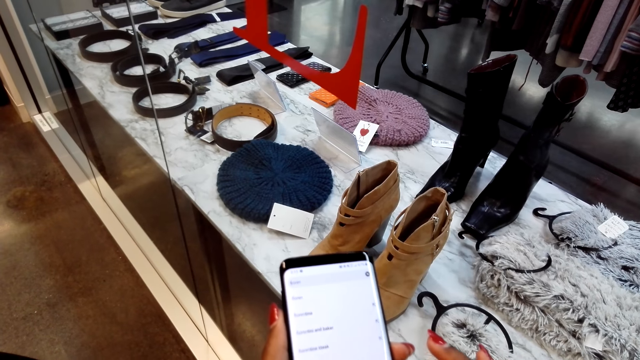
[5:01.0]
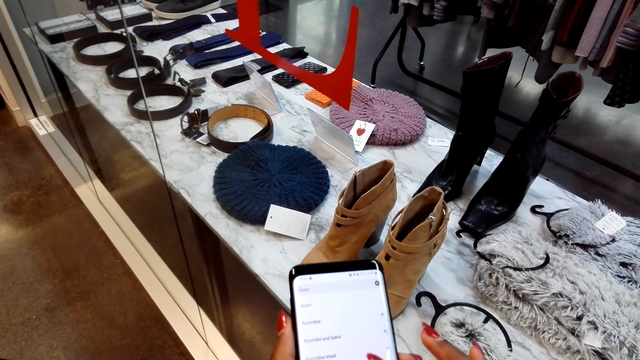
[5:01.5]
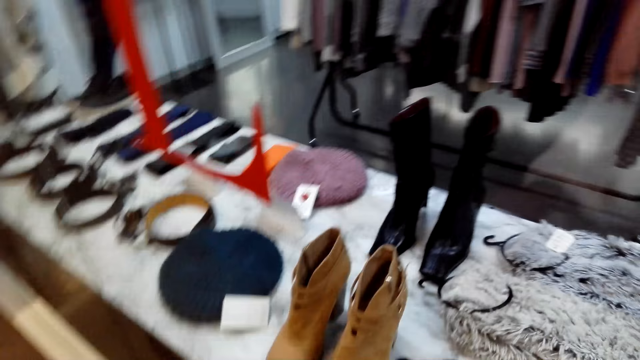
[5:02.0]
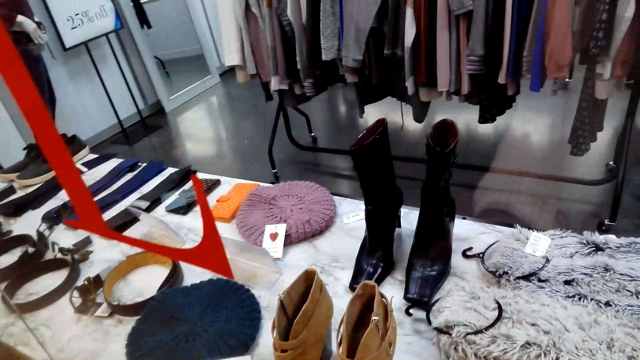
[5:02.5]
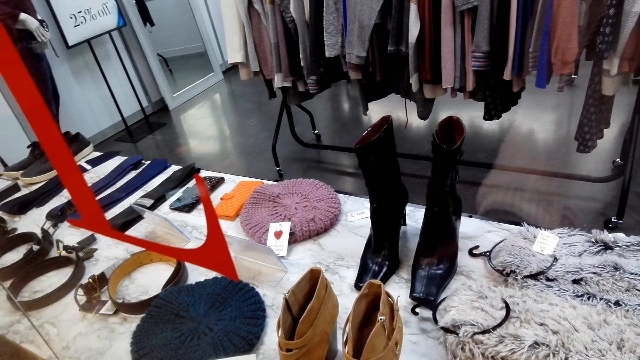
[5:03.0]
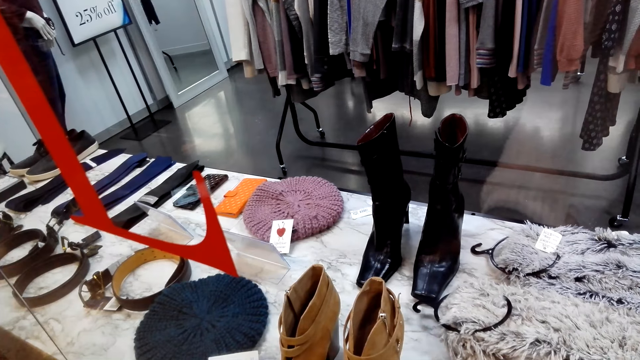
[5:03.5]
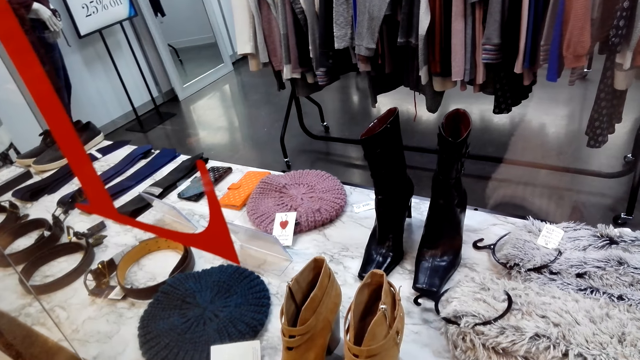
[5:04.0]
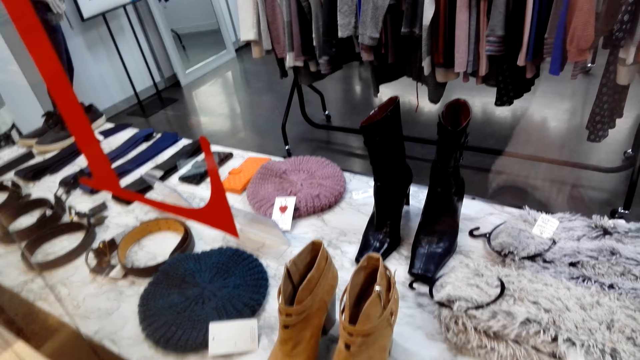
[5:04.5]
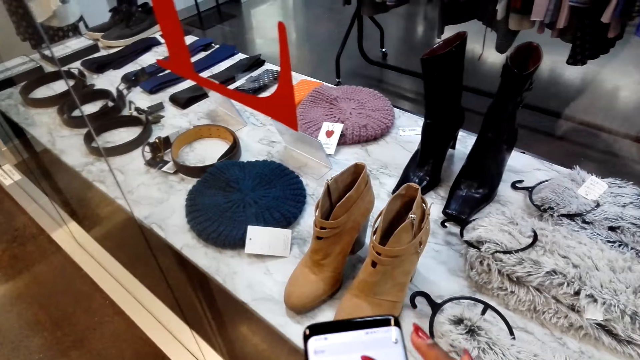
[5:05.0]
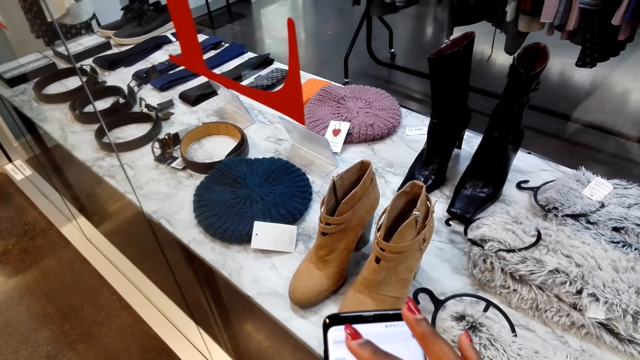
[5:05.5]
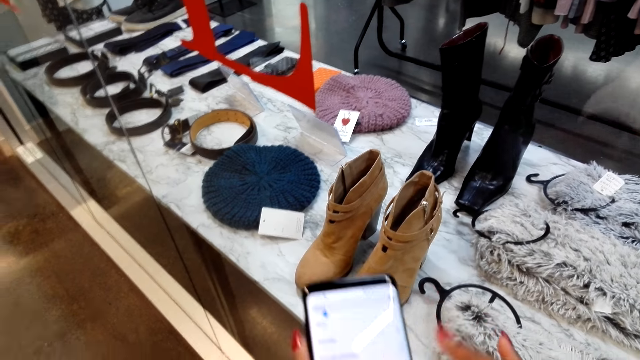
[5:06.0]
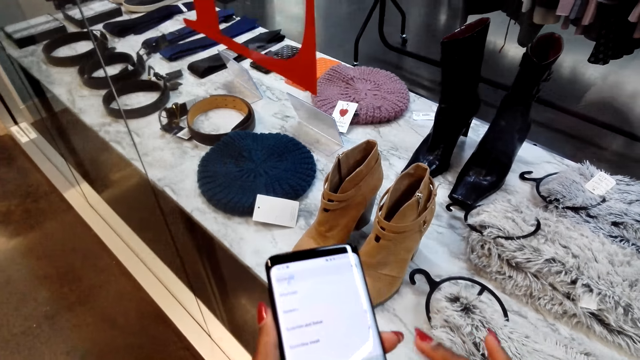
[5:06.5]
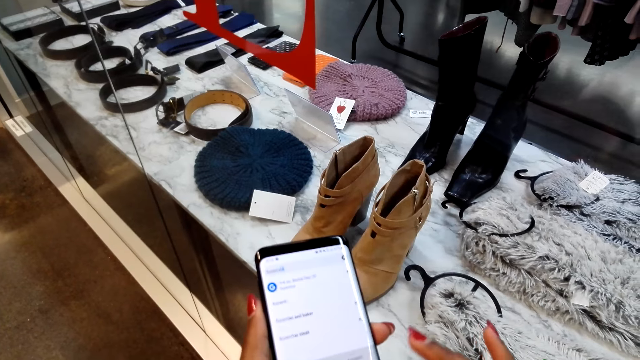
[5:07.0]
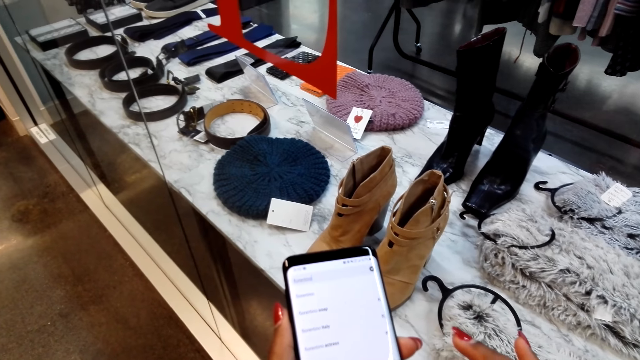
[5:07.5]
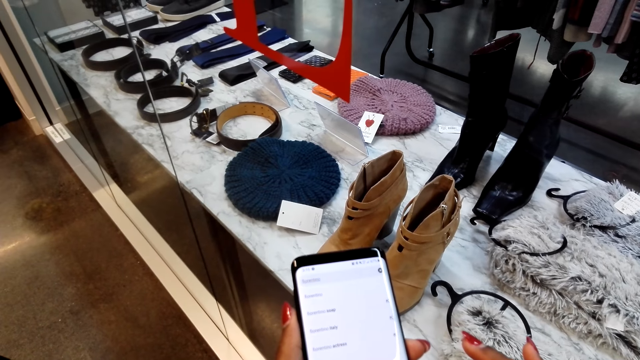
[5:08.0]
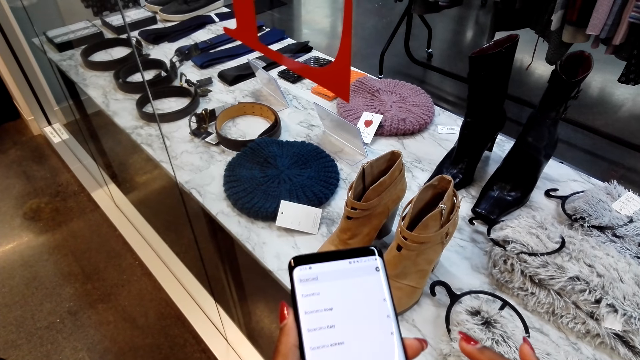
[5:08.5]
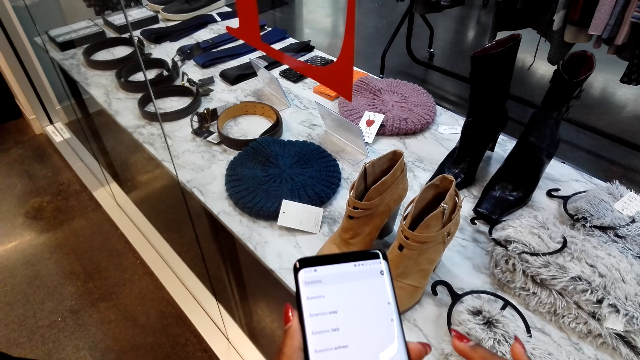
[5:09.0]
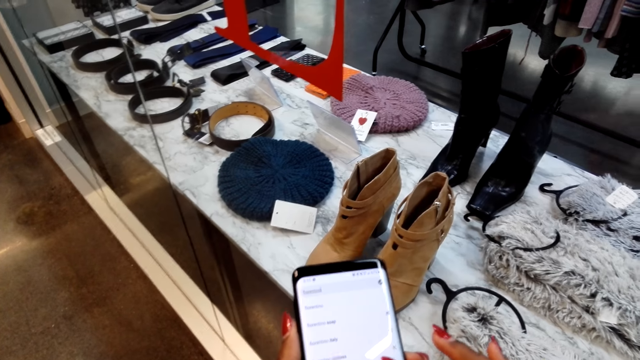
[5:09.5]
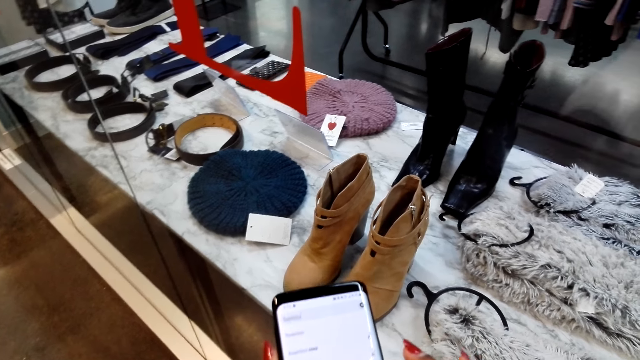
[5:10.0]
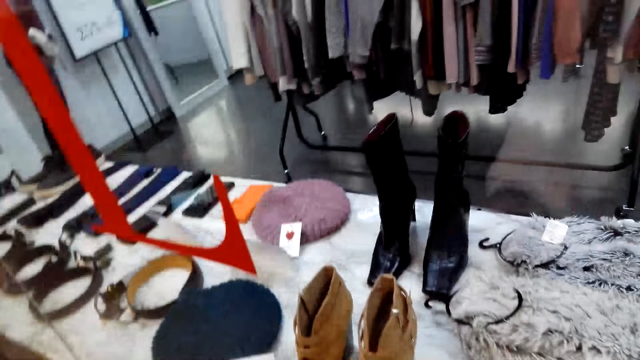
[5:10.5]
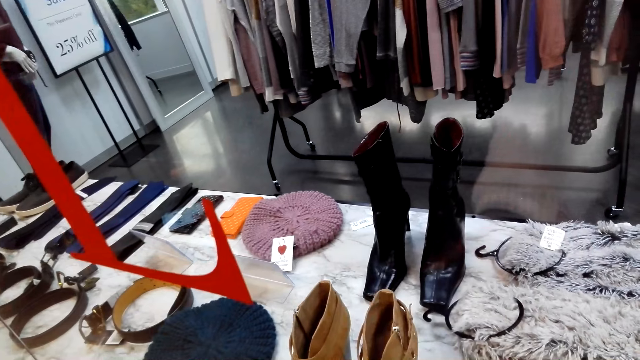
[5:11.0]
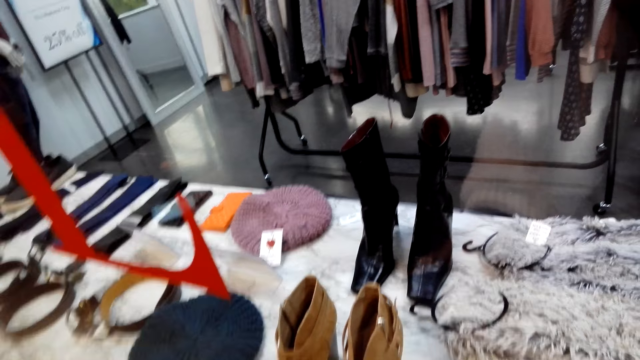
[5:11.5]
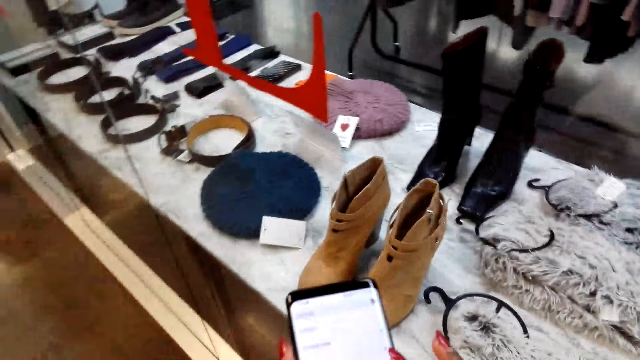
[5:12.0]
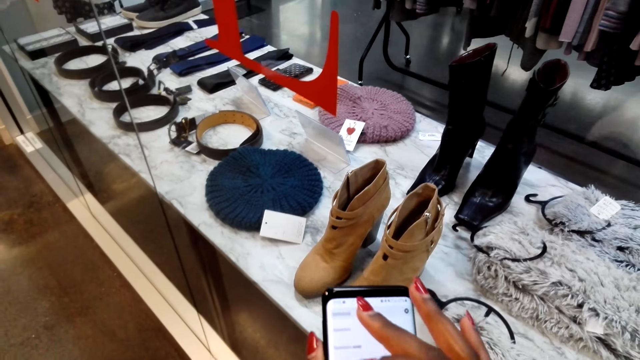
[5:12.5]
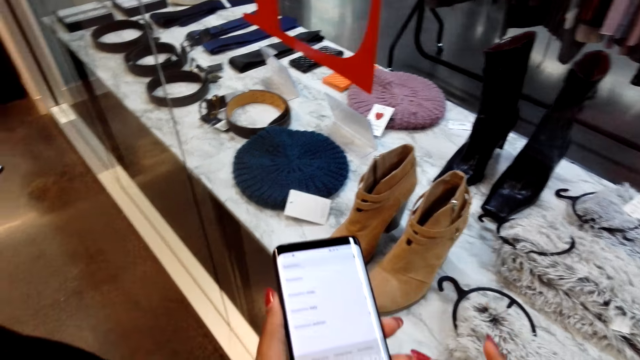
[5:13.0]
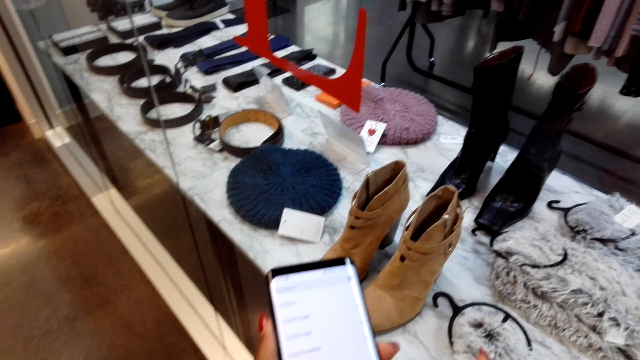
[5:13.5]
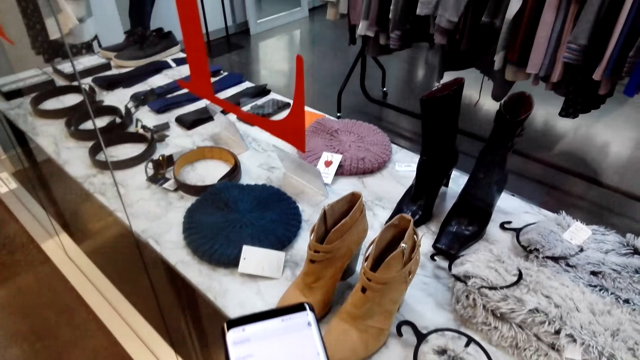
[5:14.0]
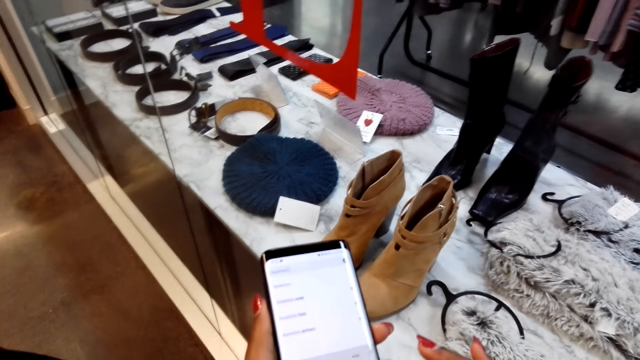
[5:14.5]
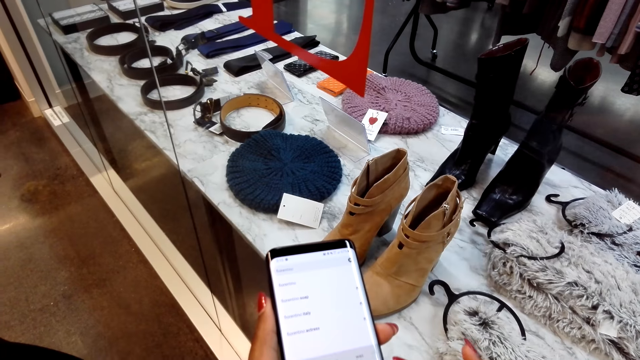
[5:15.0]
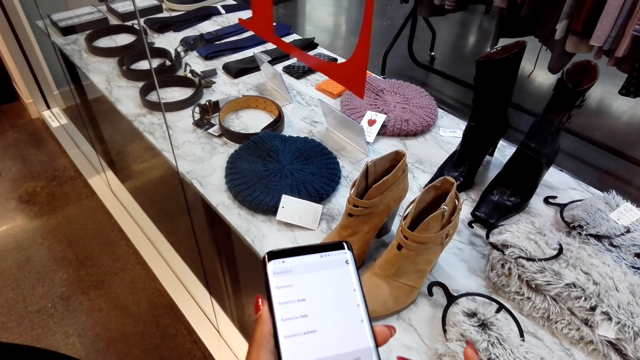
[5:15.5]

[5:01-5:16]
The camera wearer looks around. They scroll a phone. They look around. They use the phone.

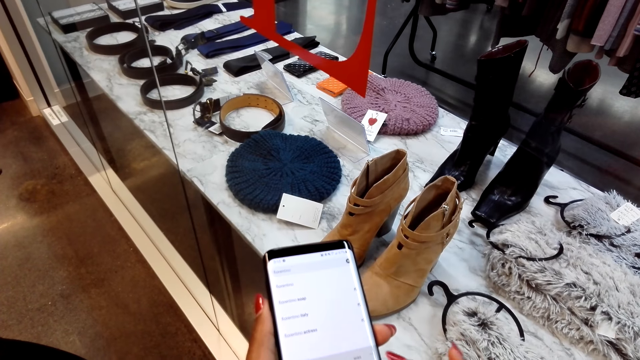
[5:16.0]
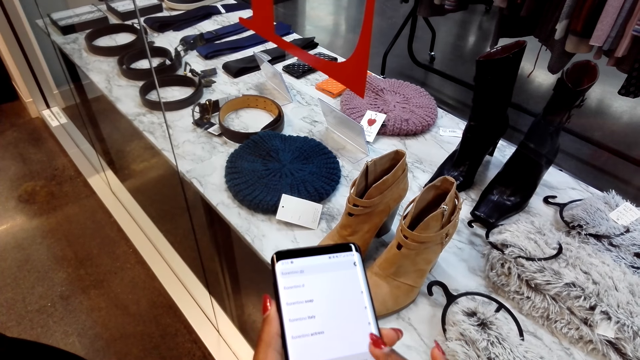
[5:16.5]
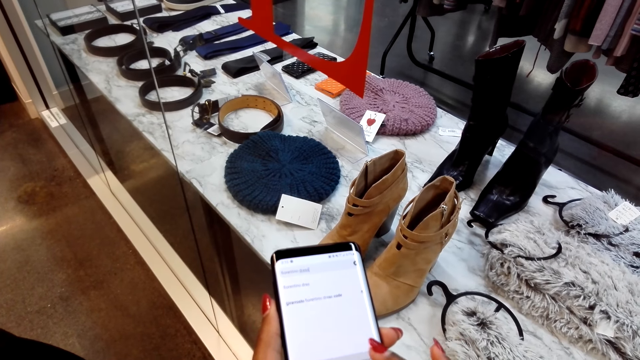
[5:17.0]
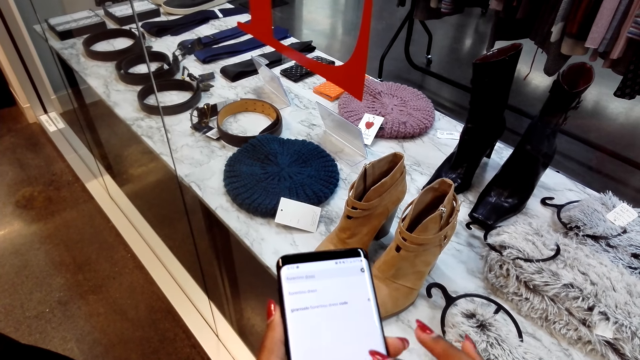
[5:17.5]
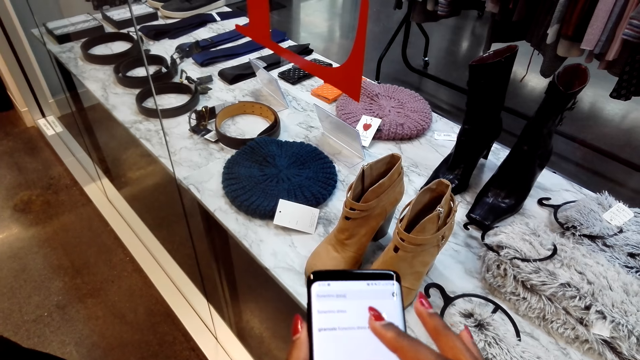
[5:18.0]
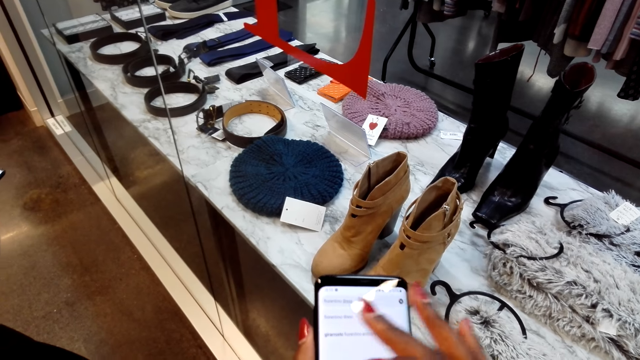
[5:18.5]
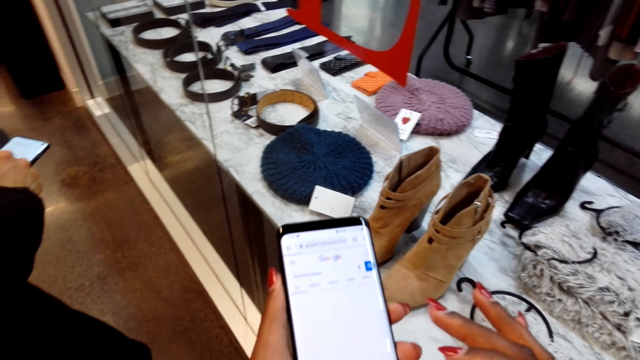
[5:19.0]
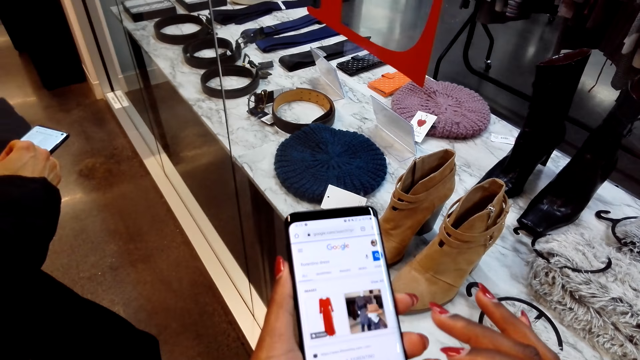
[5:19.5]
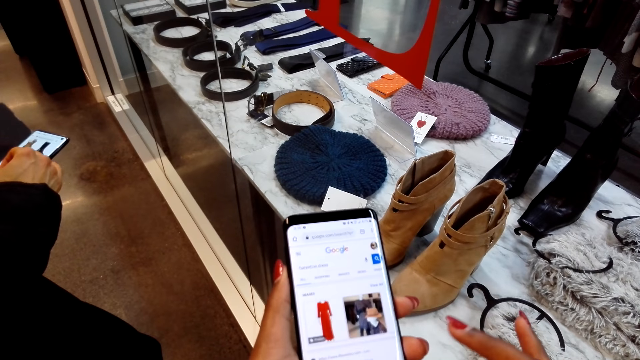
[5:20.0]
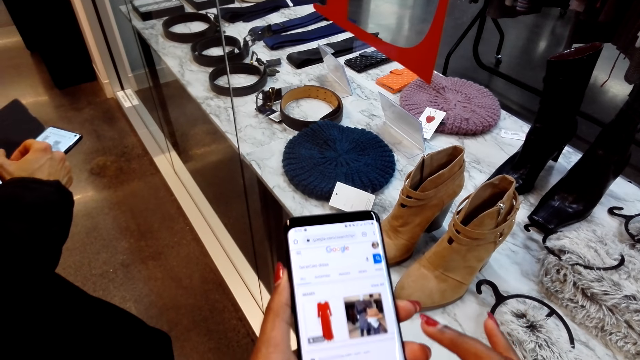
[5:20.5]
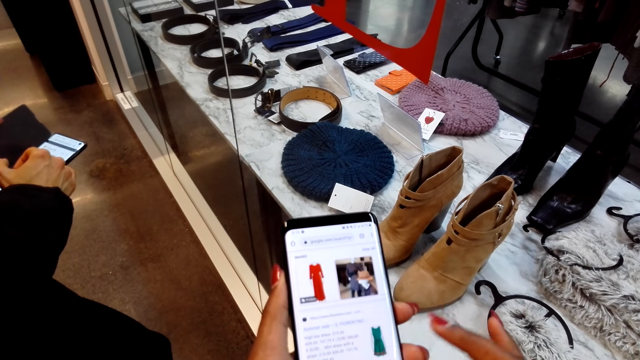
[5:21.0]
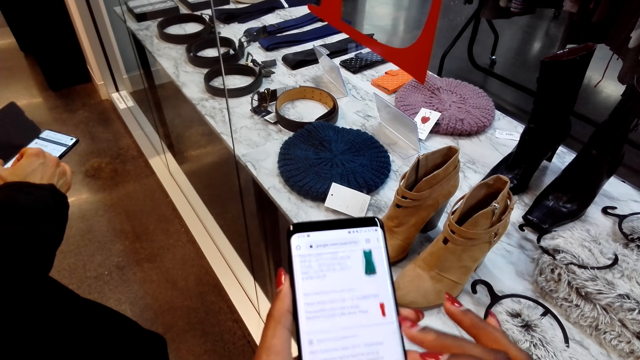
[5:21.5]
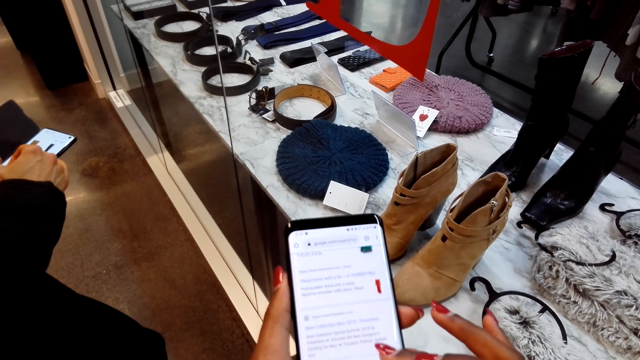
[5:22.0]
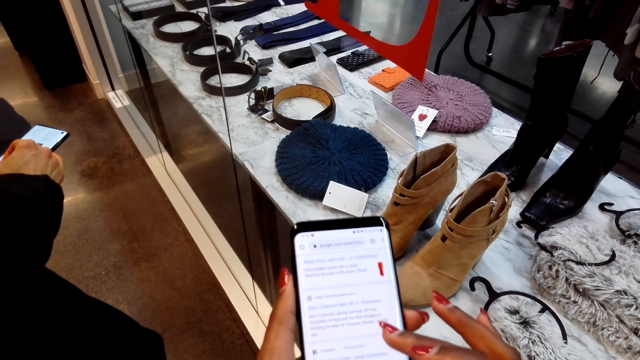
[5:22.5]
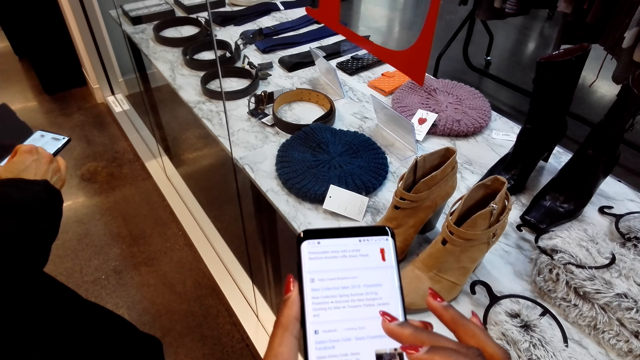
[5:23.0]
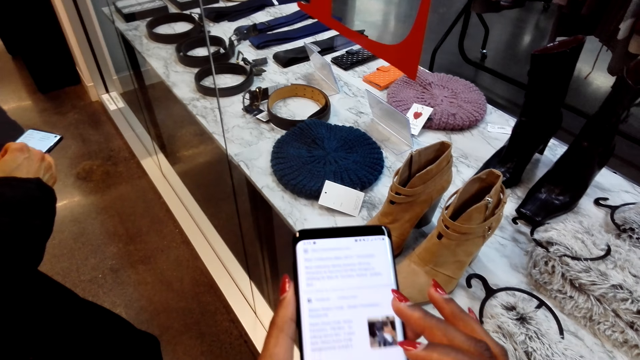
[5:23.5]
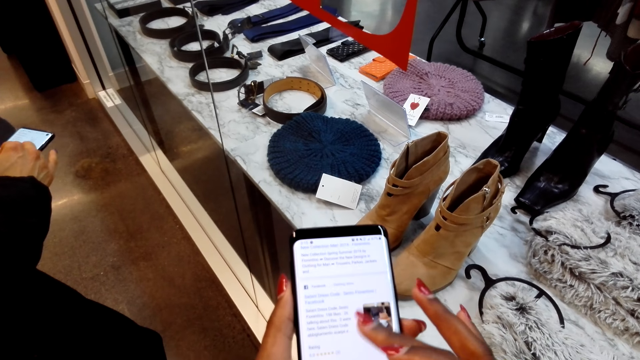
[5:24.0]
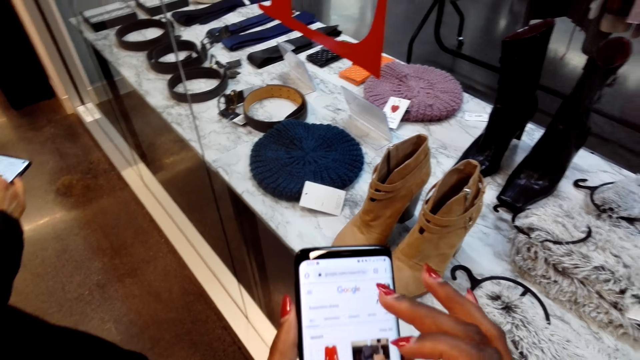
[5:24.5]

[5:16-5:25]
A woman uses a phone. The camera wearer uses the phone.
